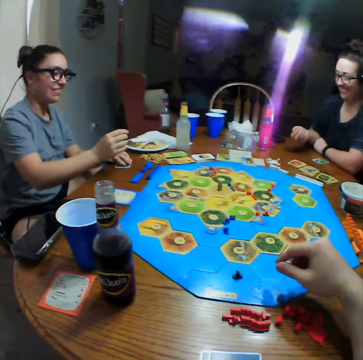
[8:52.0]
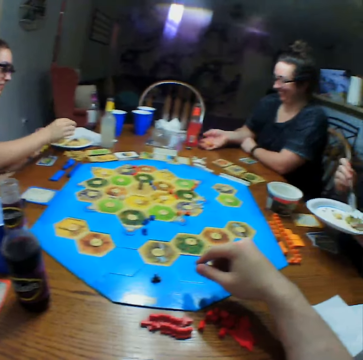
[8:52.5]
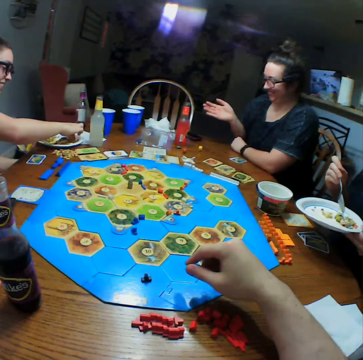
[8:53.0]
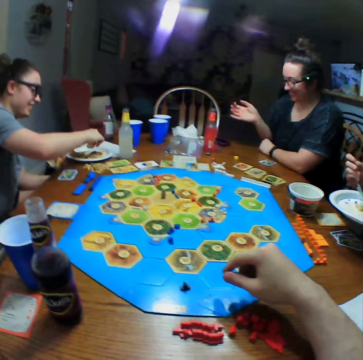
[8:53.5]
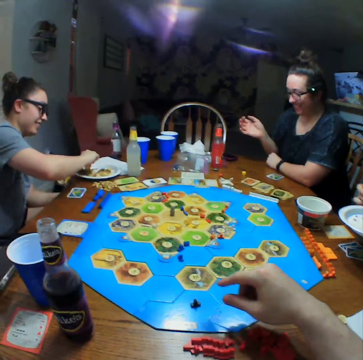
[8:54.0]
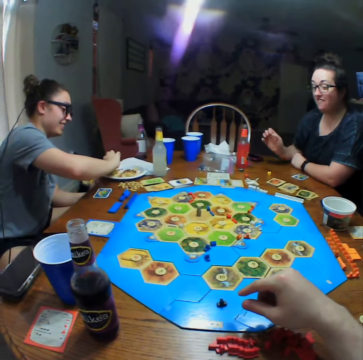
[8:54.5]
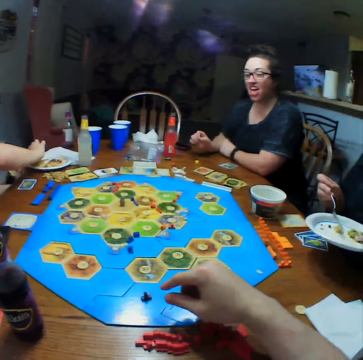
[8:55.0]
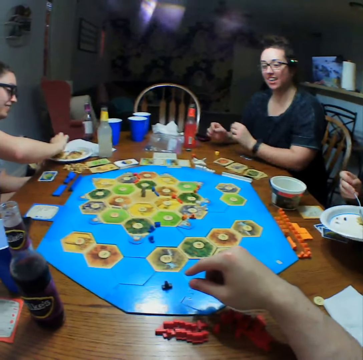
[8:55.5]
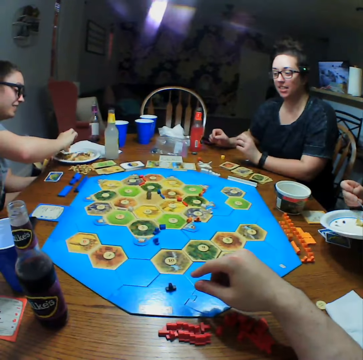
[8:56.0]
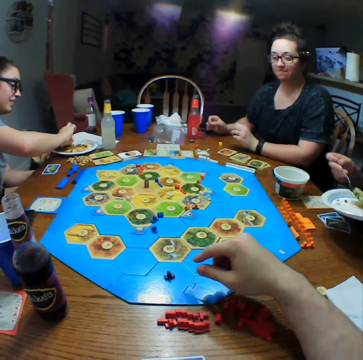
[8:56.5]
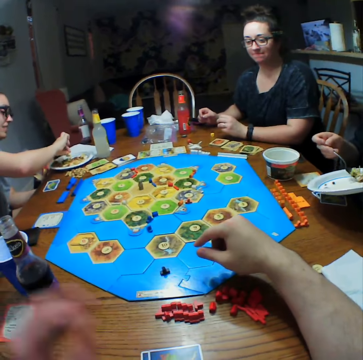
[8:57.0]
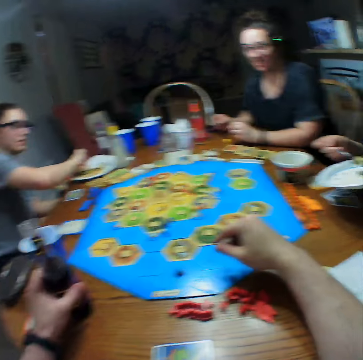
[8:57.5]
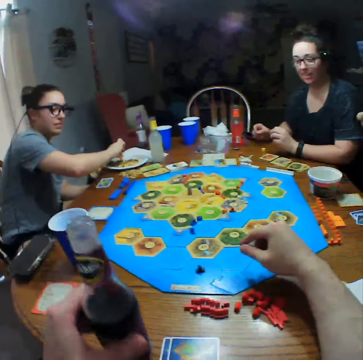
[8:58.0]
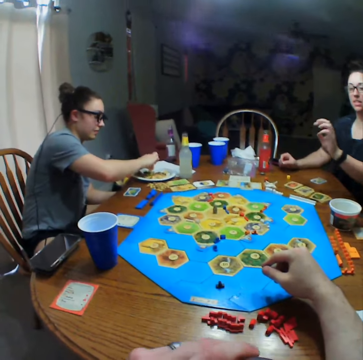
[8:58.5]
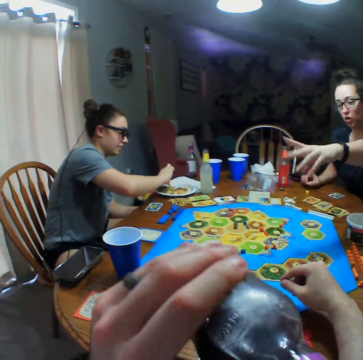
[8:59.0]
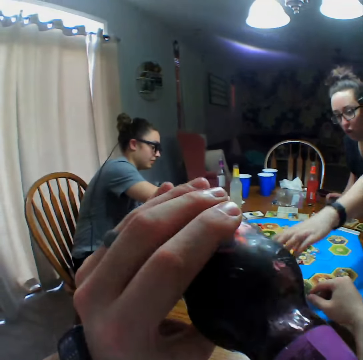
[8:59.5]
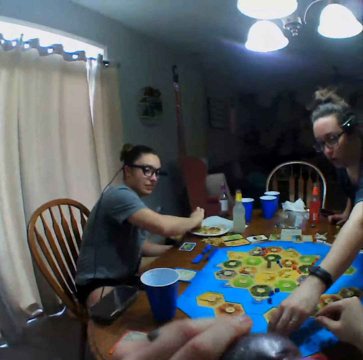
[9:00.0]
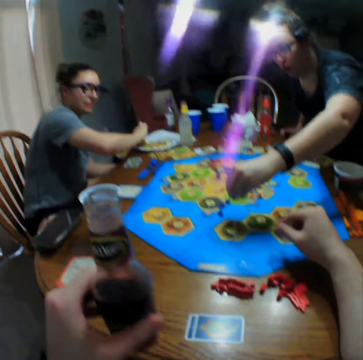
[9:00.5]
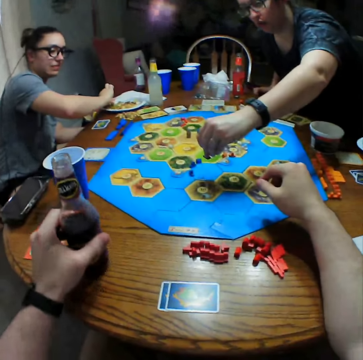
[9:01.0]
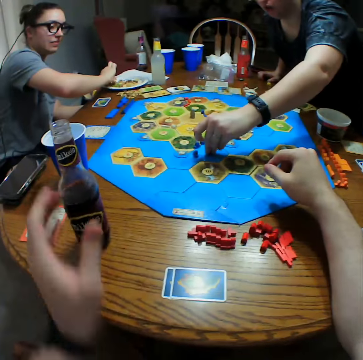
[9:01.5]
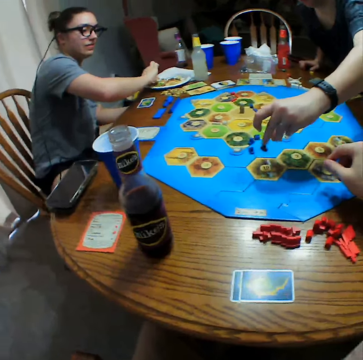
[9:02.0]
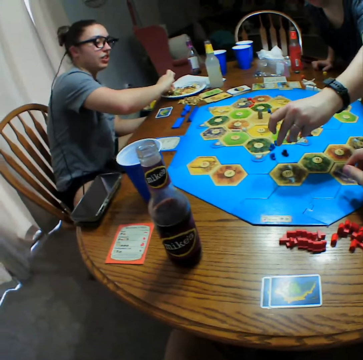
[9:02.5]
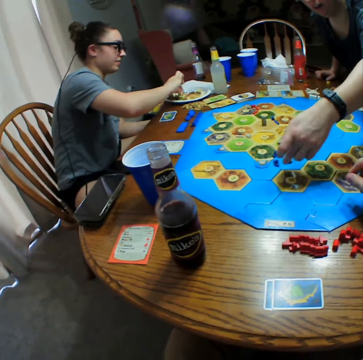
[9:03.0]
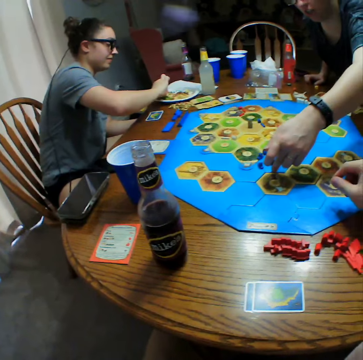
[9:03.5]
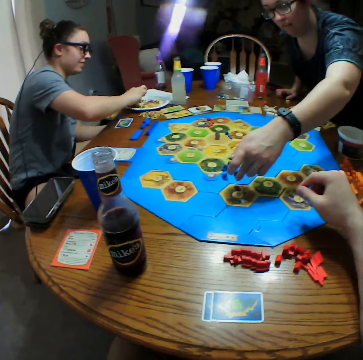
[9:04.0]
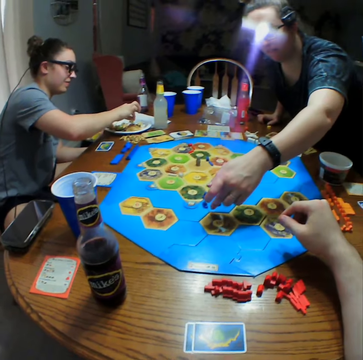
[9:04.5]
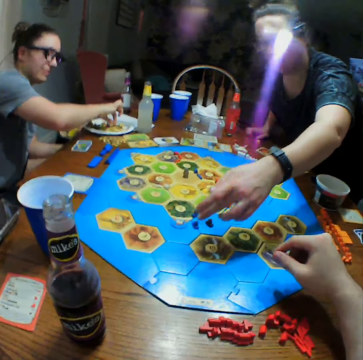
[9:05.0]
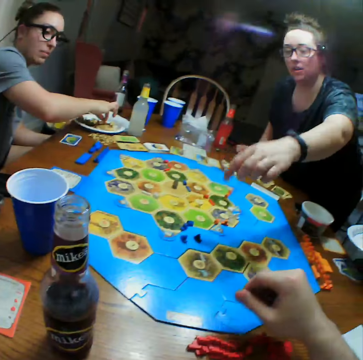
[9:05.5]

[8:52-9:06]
A person scrapes off food. Another person throws the dice on the table. Another person picks up food. The camera wearer takes a bottle of soda on the table. The second person moves something on the board game. The camera wearer puts the bottle of soda on the table. The second person touches the board.

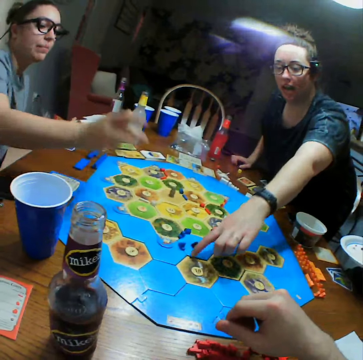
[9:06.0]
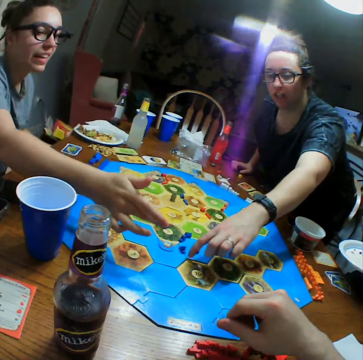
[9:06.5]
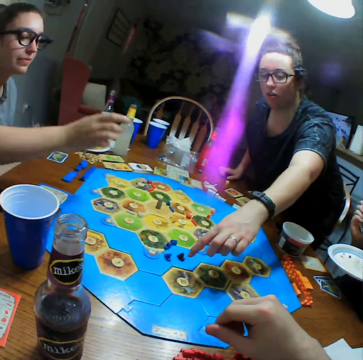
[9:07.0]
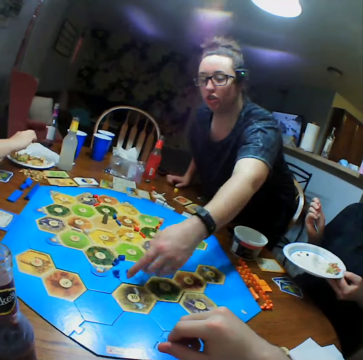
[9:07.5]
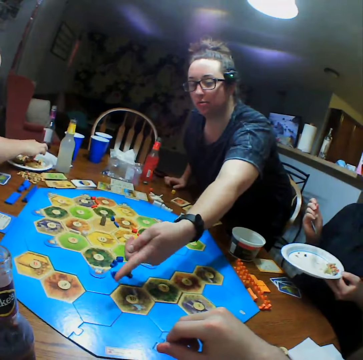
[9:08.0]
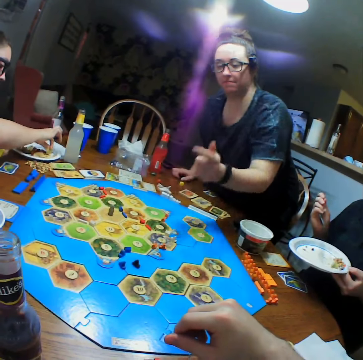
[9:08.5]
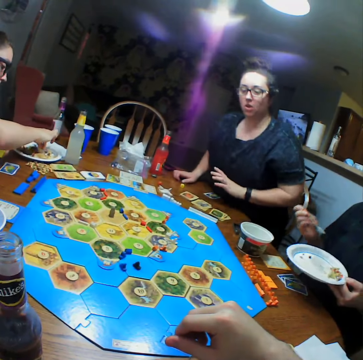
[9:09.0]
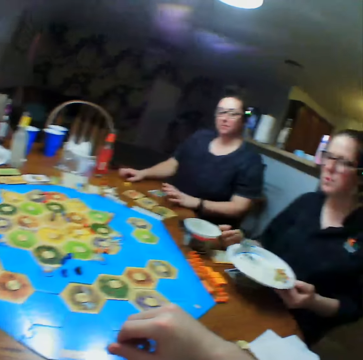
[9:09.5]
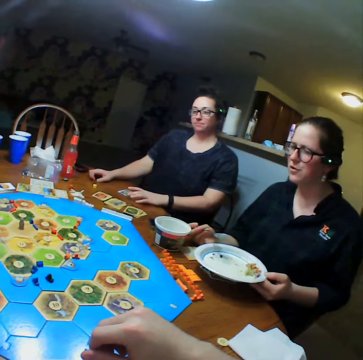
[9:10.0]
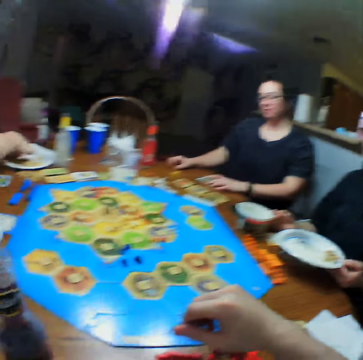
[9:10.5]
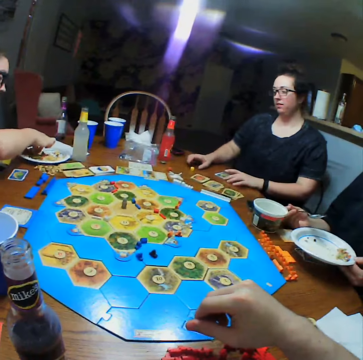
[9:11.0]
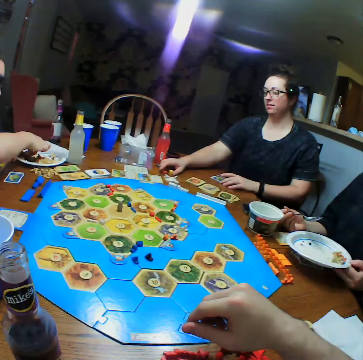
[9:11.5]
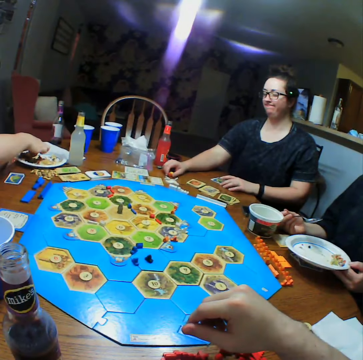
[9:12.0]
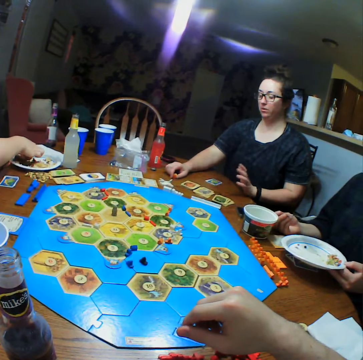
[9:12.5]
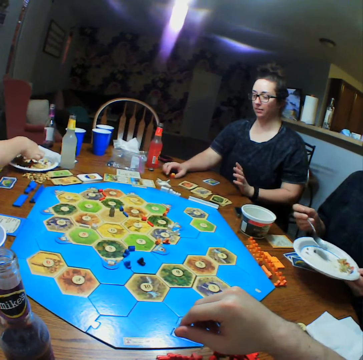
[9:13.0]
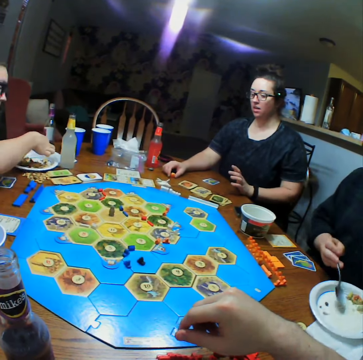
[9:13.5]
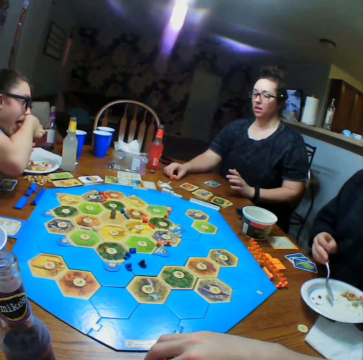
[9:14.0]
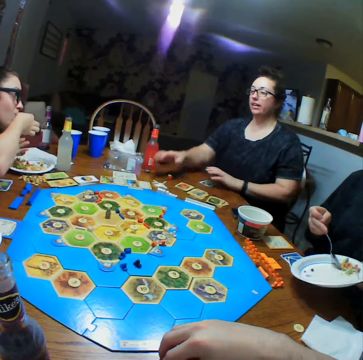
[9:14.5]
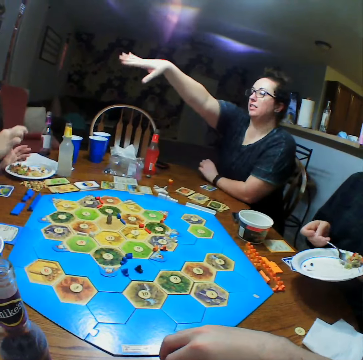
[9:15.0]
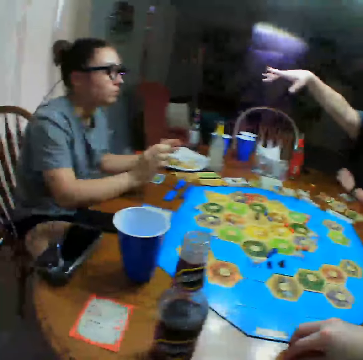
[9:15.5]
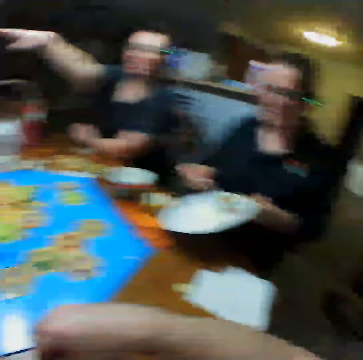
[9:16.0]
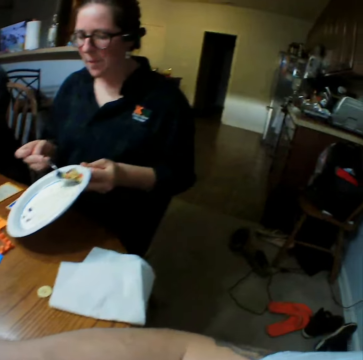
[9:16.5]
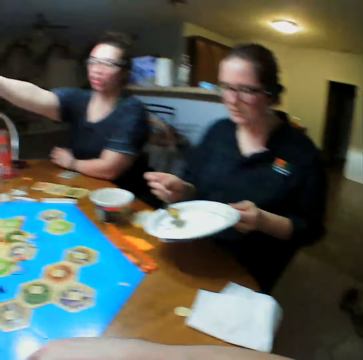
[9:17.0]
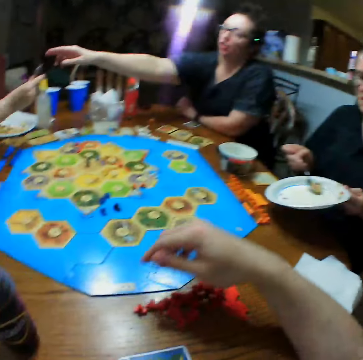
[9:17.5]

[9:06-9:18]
A person scoops food. Another person stretches a hand.

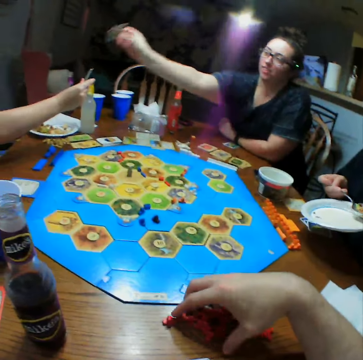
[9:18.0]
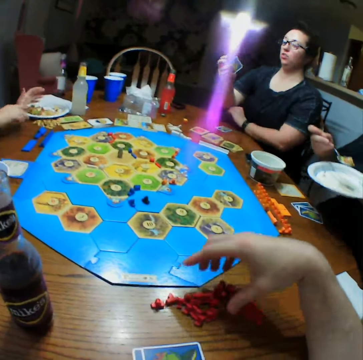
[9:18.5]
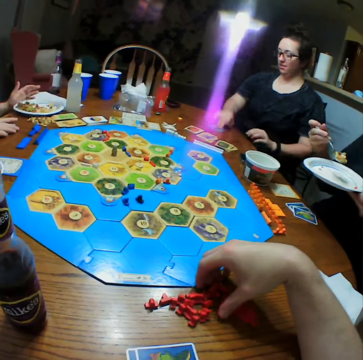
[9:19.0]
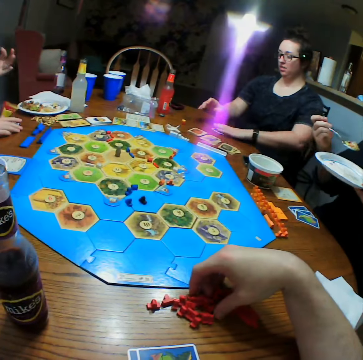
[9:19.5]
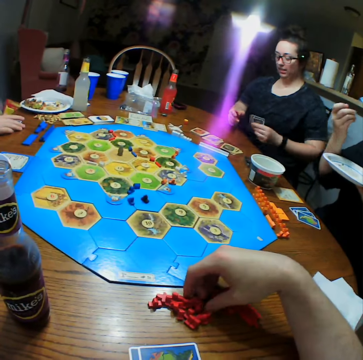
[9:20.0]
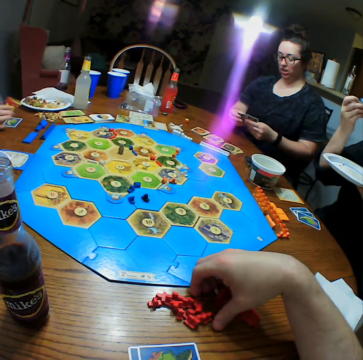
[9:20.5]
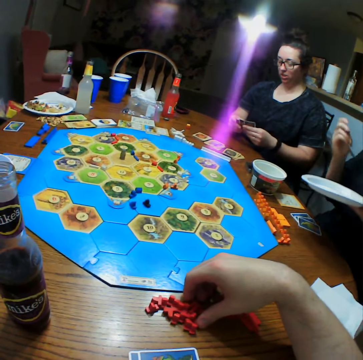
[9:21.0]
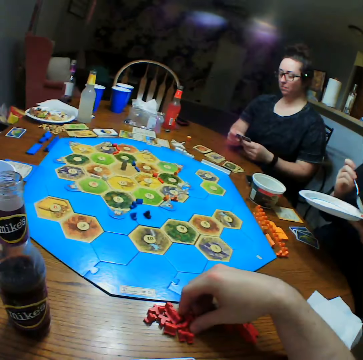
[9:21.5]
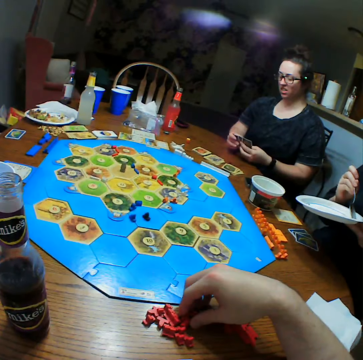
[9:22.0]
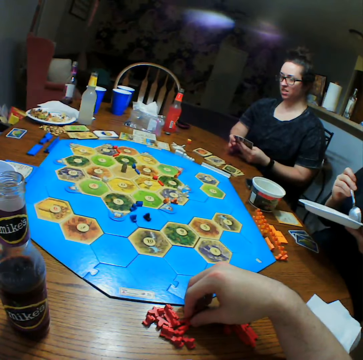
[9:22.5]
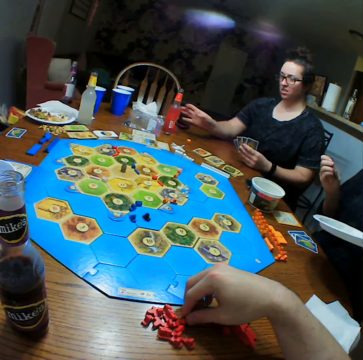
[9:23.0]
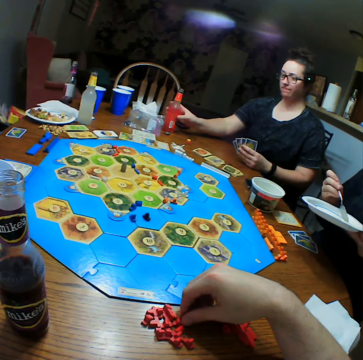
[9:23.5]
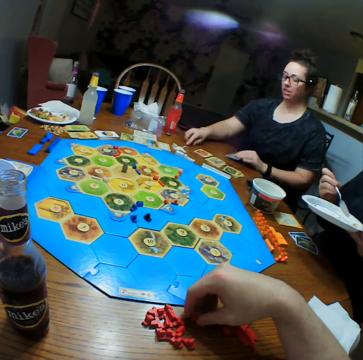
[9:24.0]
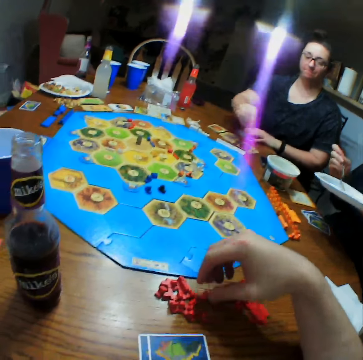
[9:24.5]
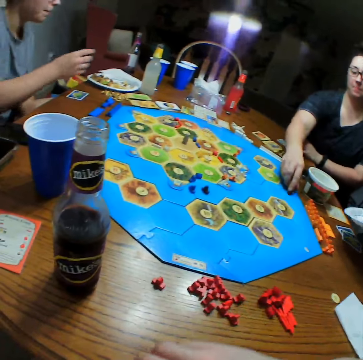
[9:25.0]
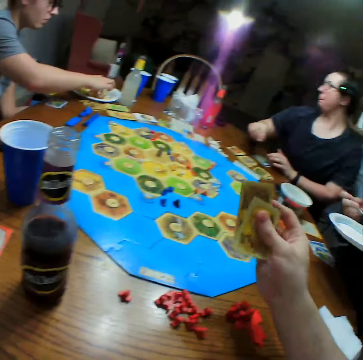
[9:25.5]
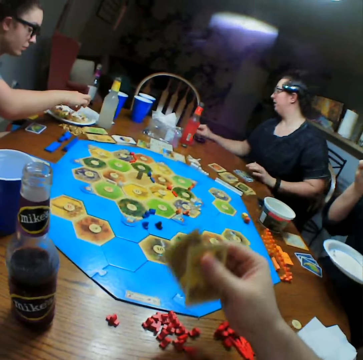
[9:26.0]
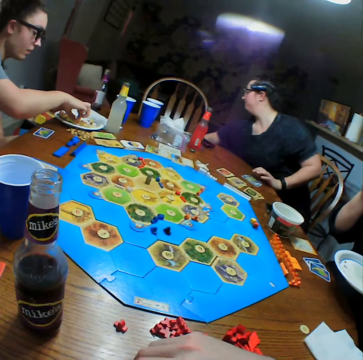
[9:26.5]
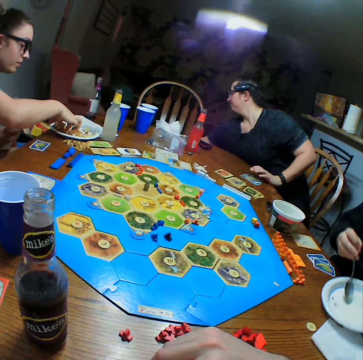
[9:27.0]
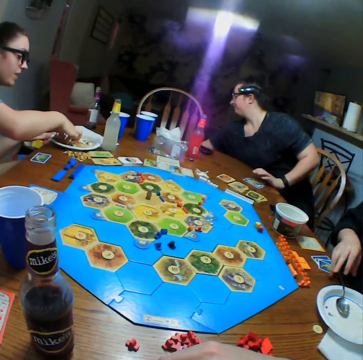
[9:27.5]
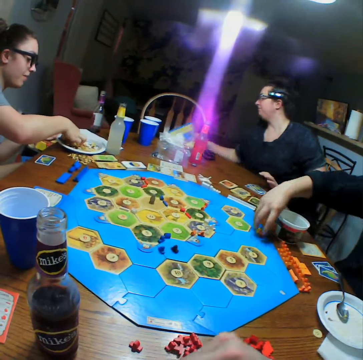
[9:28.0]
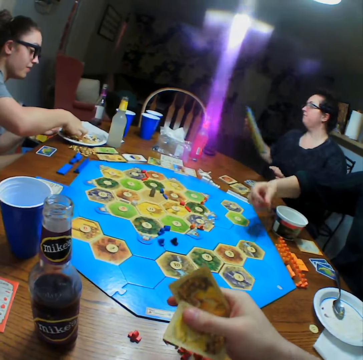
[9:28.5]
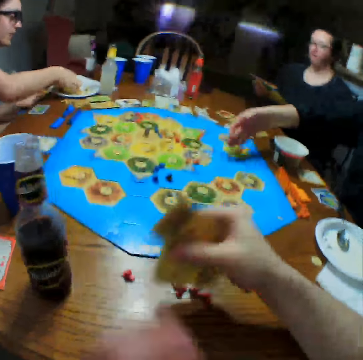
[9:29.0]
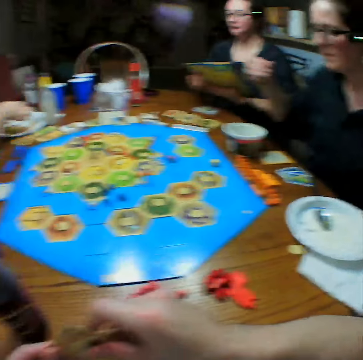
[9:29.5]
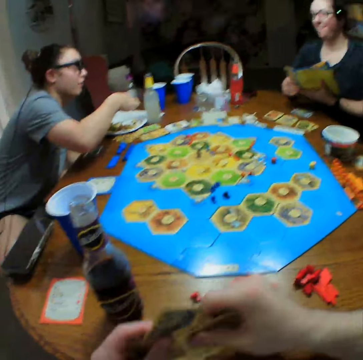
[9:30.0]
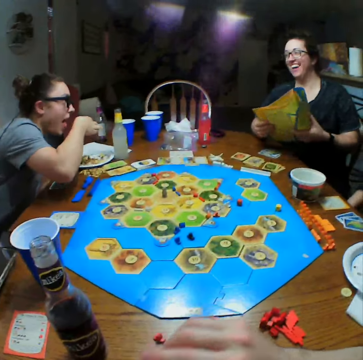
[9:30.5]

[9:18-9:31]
A person picks up cards and places the cards on the table. The camera wearer picks up dice. Another person eats food. The first person picks up a drink and puts a die on the board. Another person eats. The second person drops a spoon in the container.
